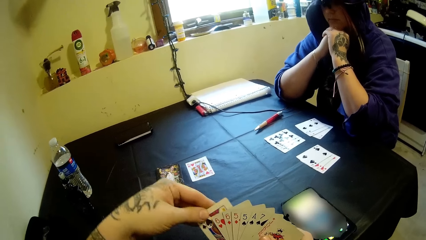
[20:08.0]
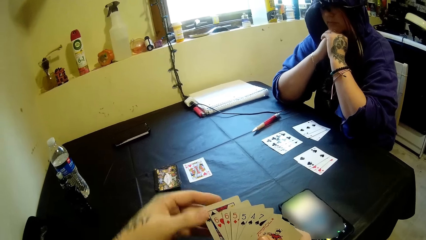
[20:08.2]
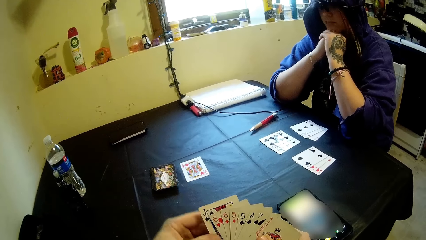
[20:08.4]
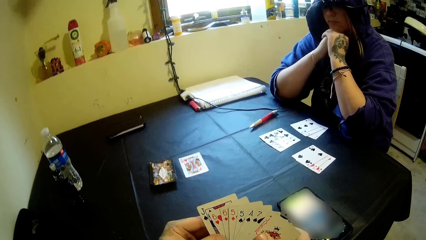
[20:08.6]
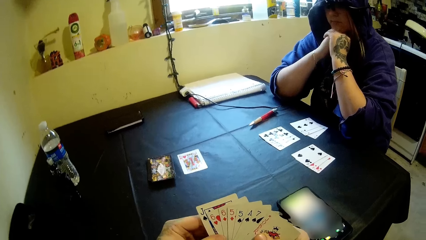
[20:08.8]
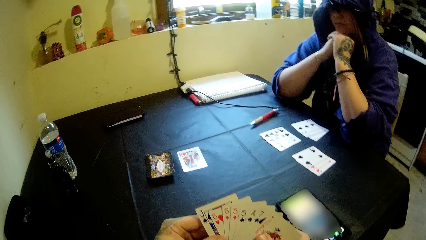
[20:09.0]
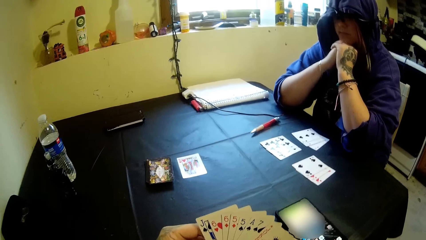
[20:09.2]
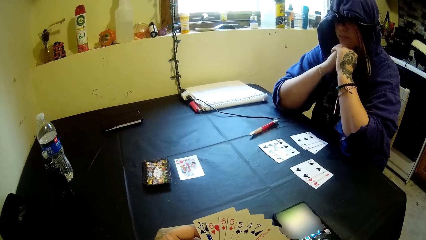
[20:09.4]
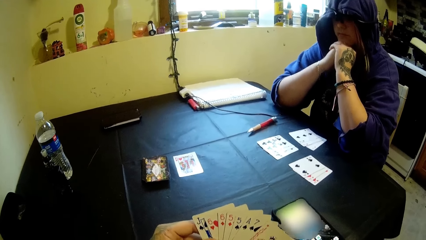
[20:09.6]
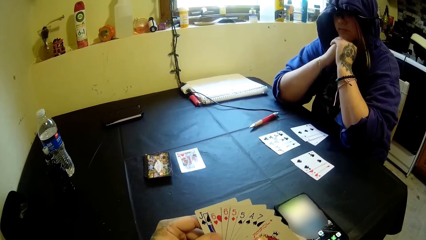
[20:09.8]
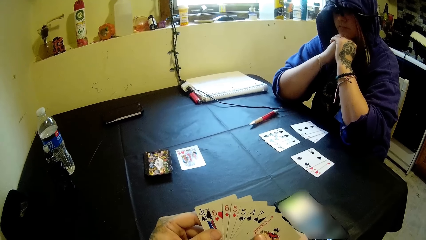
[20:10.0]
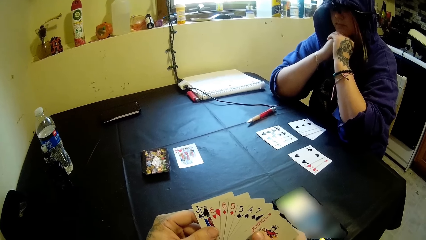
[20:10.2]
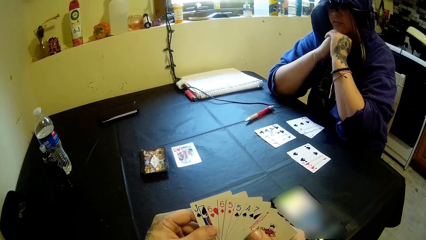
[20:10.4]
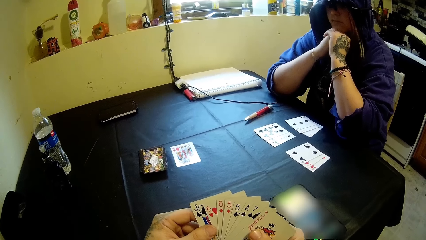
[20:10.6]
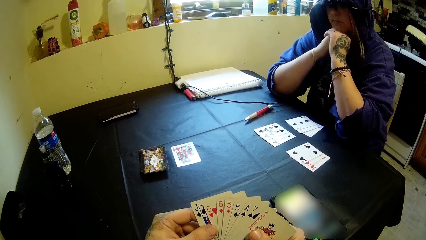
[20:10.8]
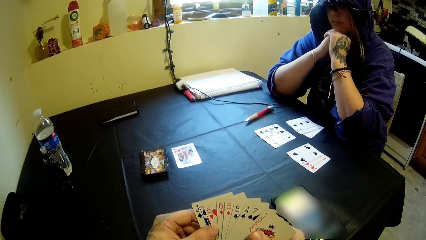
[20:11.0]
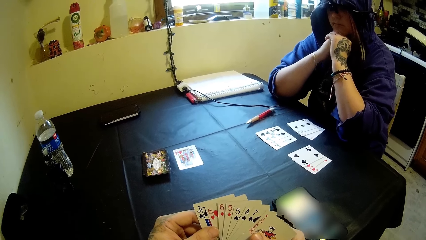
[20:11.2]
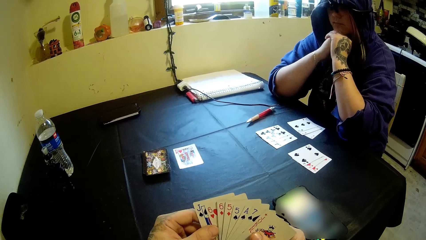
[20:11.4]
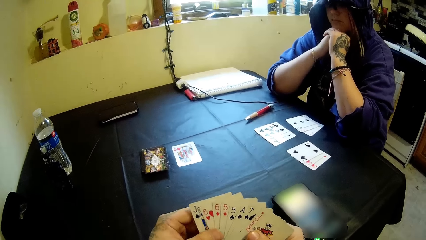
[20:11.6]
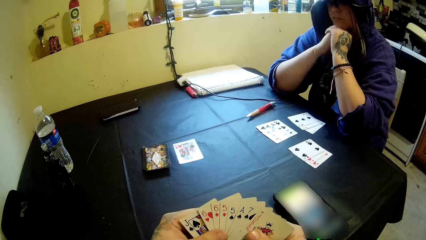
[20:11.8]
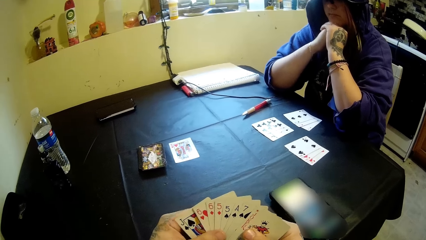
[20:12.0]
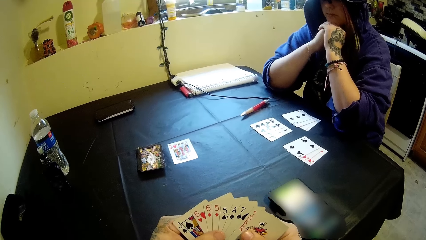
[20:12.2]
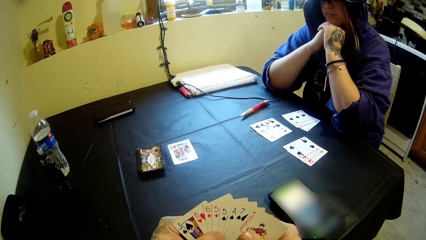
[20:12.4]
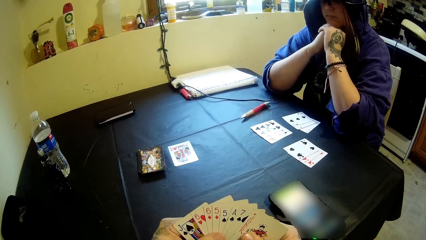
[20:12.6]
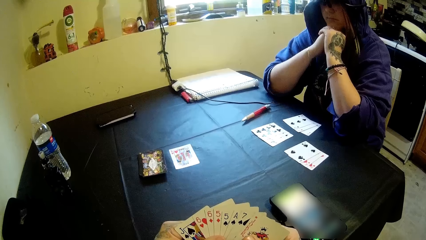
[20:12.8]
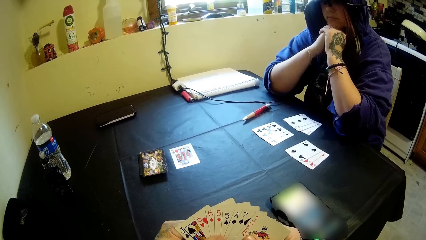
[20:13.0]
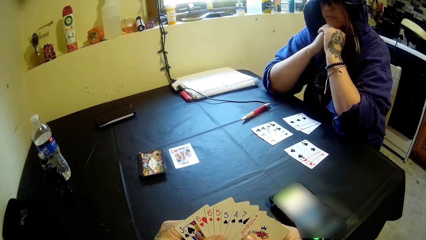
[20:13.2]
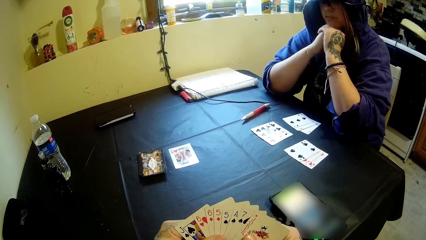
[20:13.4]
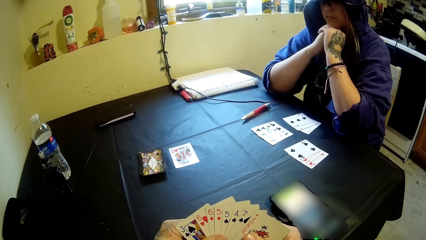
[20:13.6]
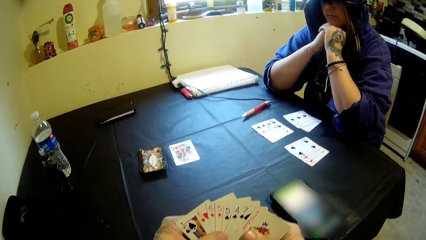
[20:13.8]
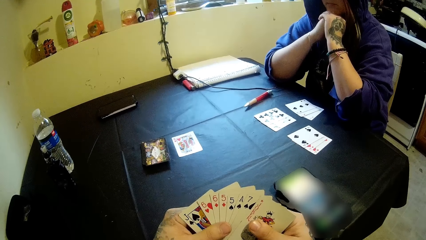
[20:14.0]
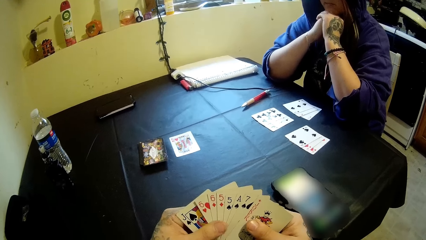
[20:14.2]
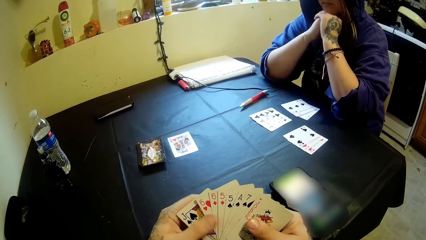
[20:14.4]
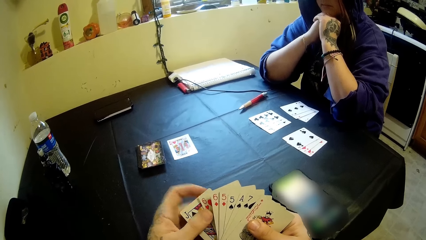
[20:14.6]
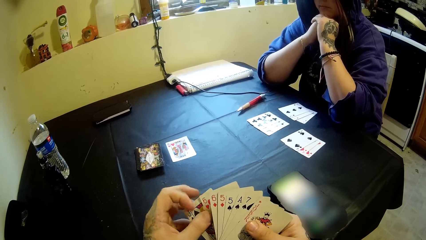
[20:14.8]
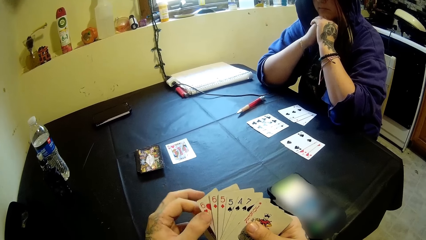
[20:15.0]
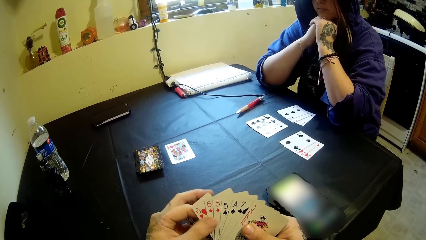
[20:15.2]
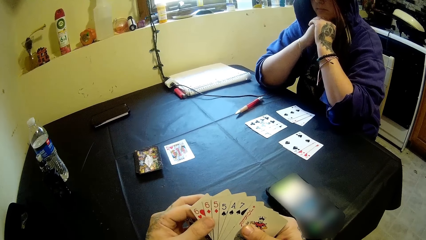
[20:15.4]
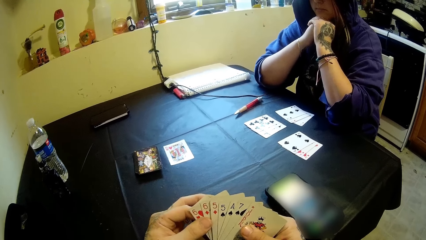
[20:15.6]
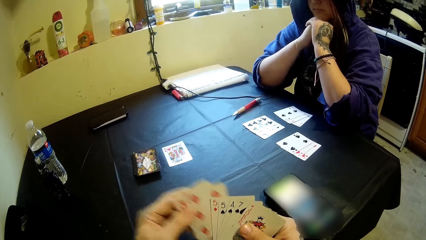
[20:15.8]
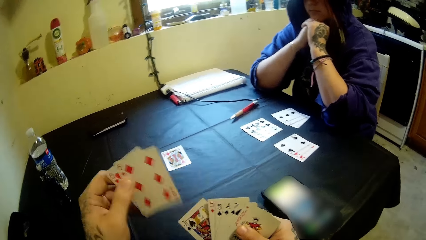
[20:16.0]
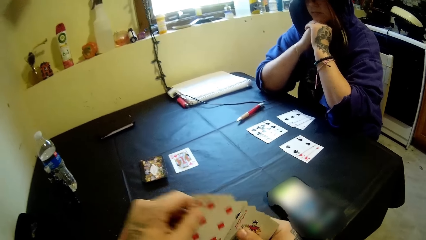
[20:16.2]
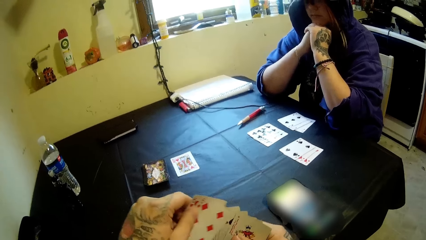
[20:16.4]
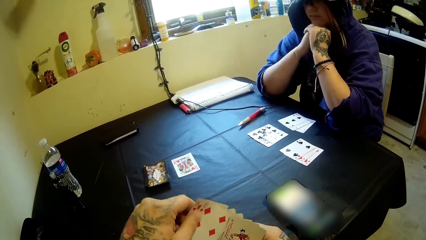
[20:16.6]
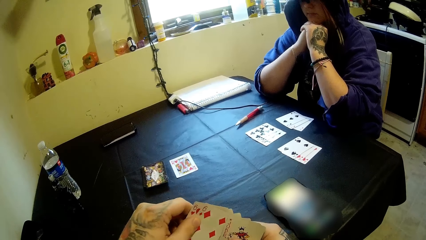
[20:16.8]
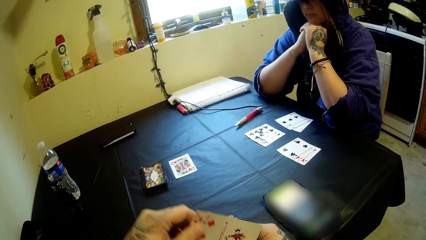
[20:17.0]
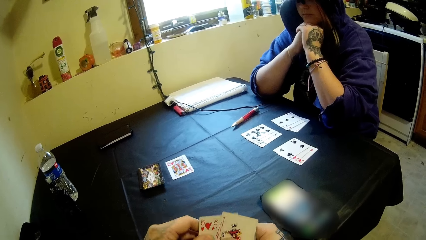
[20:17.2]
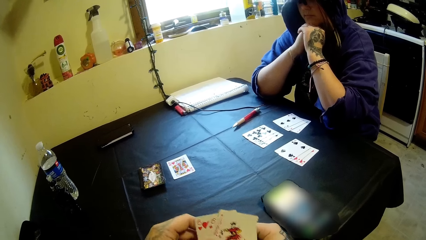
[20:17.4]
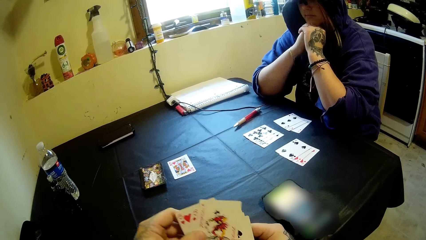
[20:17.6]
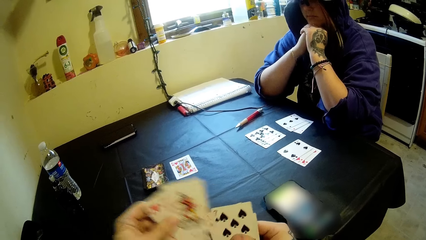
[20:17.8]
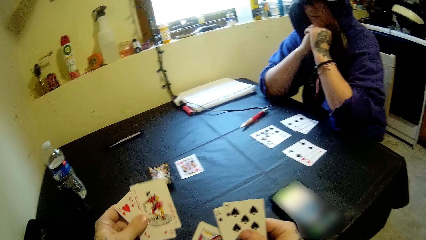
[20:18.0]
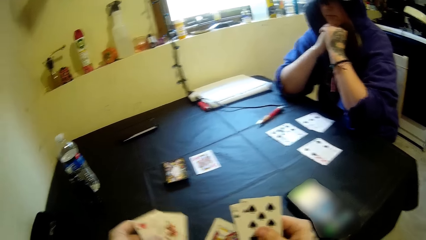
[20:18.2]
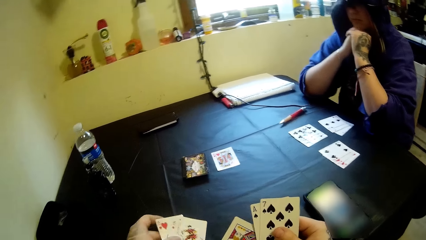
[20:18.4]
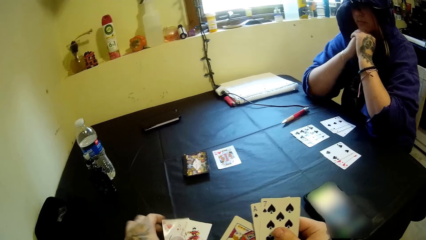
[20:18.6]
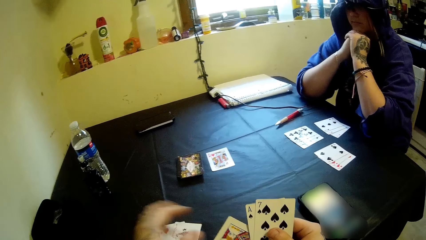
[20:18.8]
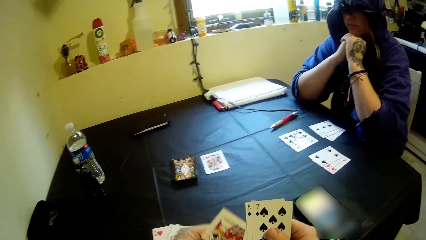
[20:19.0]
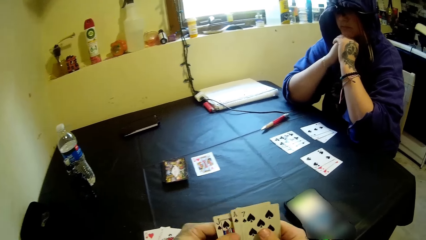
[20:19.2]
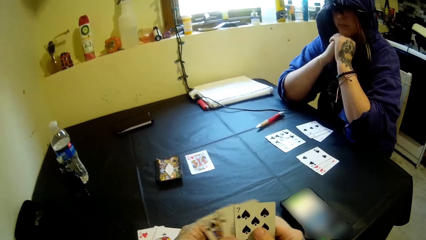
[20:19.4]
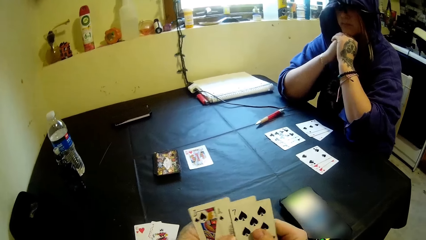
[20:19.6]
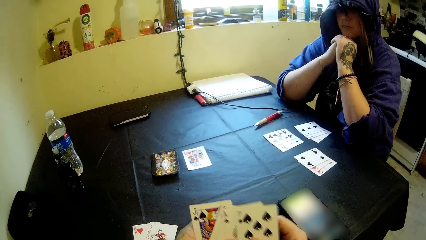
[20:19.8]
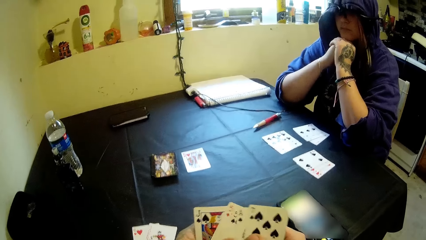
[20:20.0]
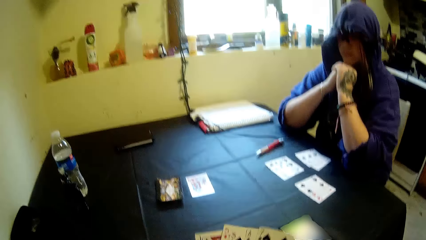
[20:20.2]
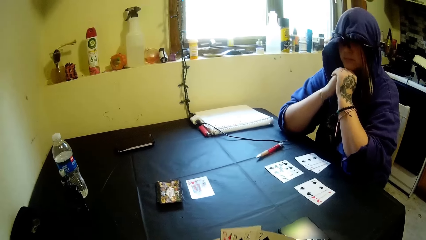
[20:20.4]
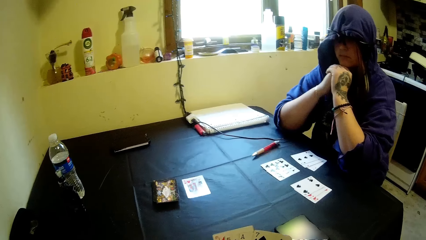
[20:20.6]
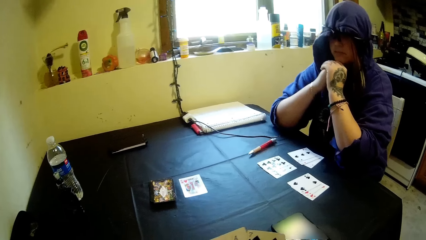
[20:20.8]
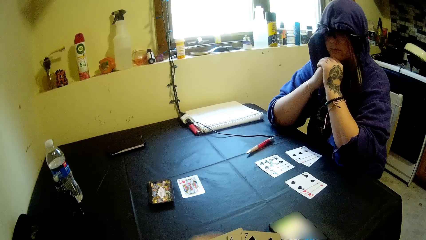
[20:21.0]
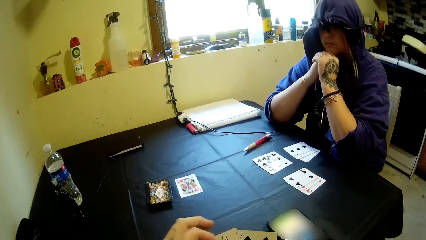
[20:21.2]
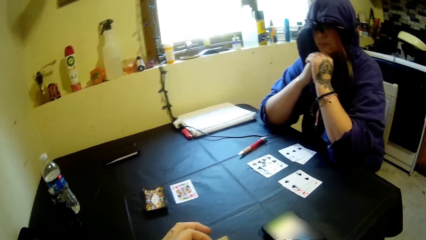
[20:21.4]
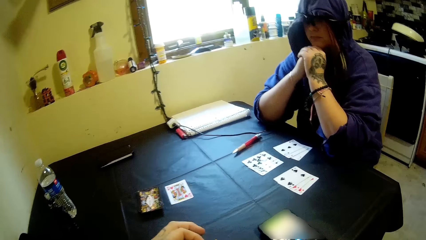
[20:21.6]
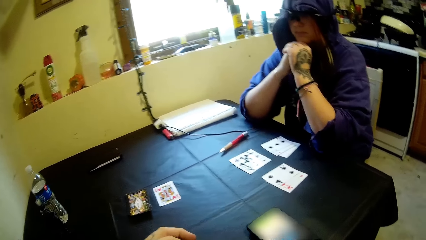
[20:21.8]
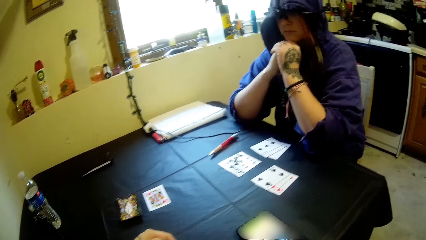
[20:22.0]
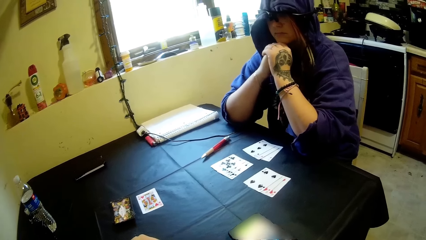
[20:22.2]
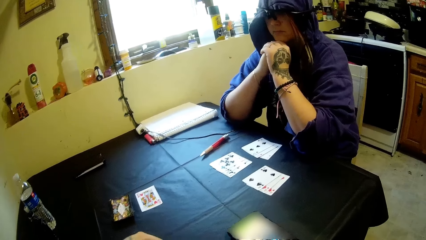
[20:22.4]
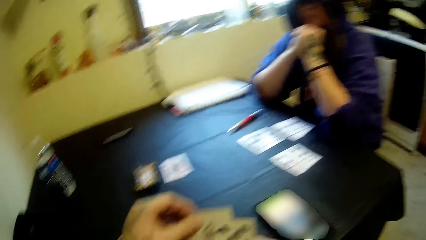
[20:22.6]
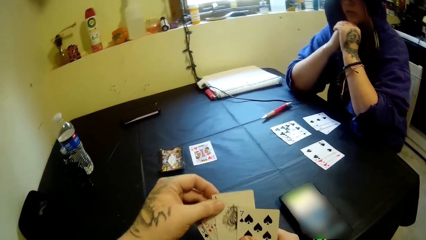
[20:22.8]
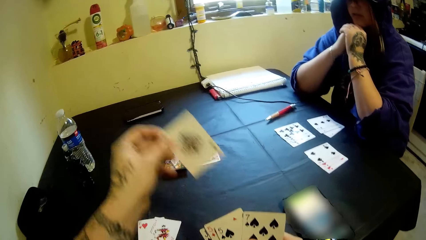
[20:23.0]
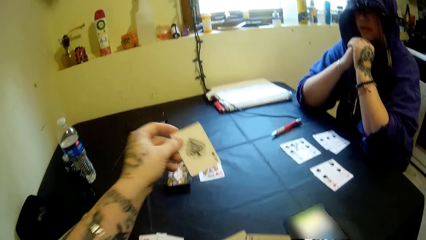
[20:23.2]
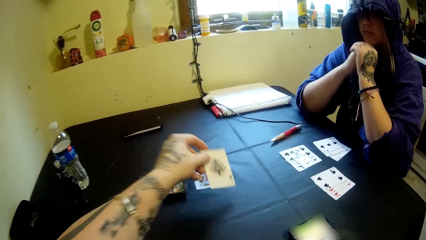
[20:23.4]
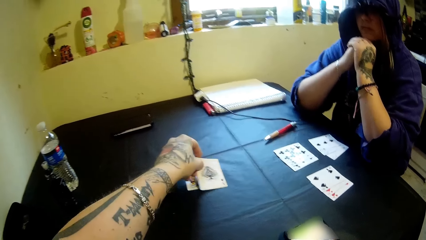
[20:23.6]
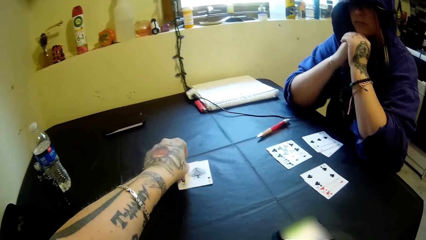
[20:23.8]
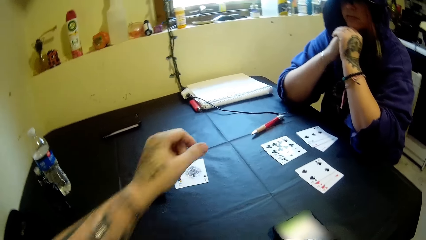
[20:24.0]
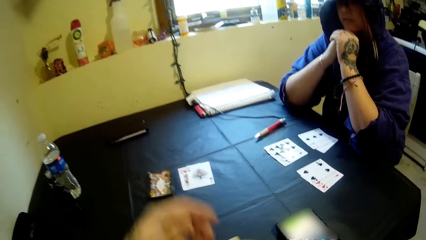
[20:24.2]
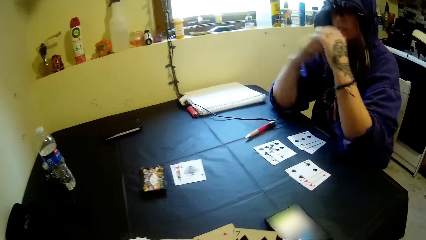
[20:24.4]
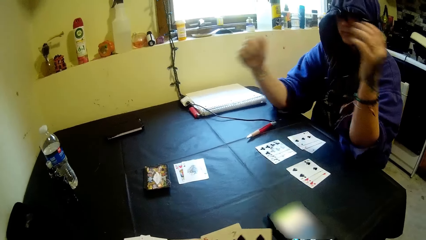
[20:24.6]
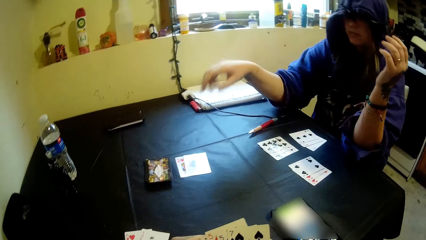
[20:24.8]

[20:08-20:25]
The camera wearer puts the card into his right hand. He counts the cards. He shuffles the cards in his hands. He takes out some cards from his right hand with his left hand and drops the cards on the table with his left hand. He counts the cards. He shuffles the cards in his hands. He takes out a card from his right hand with his left hand and drops the card on the table with his left hand.
